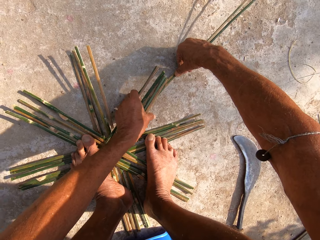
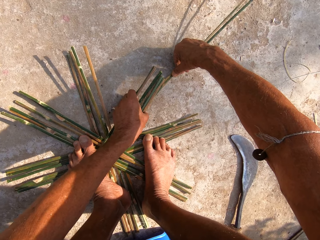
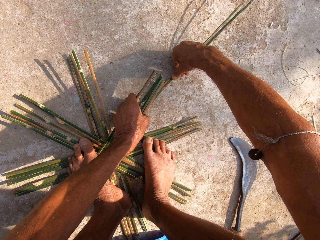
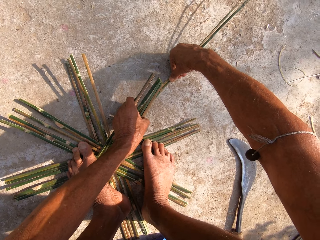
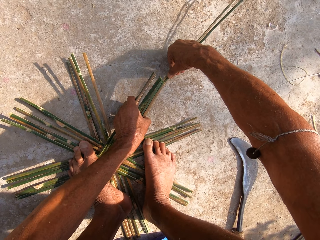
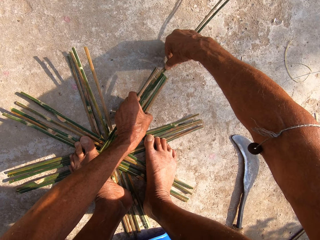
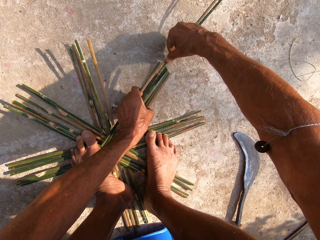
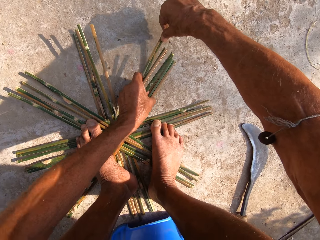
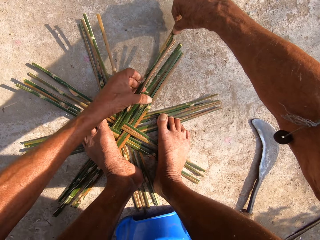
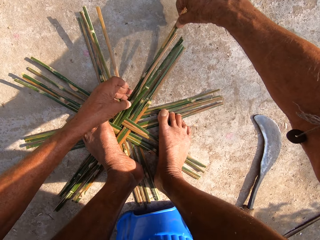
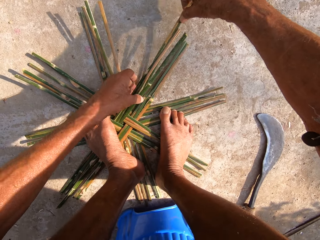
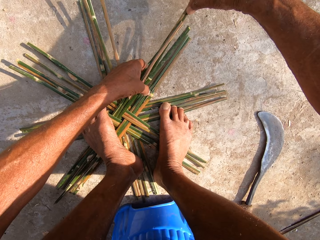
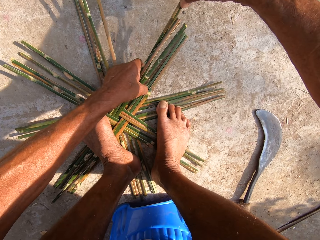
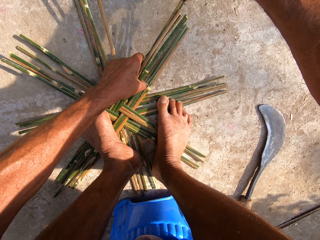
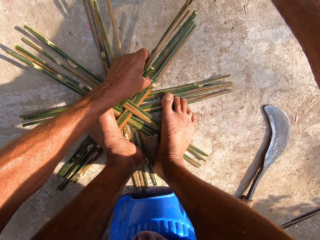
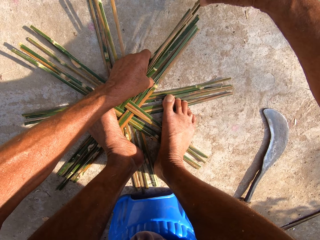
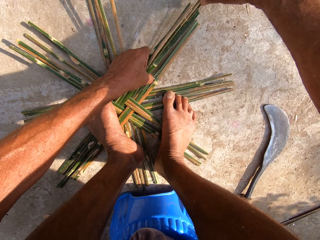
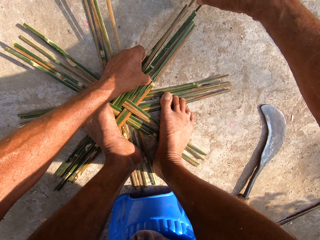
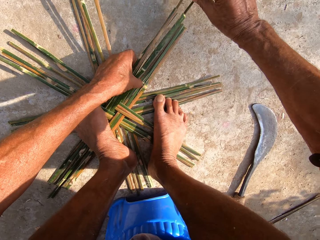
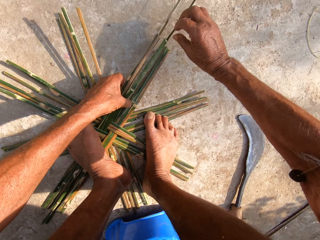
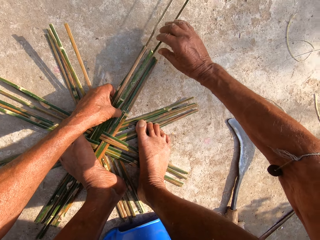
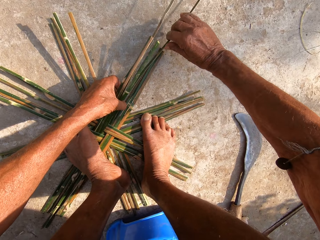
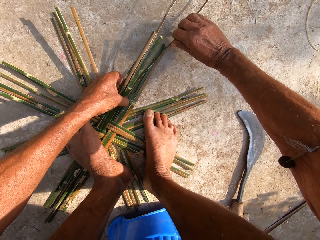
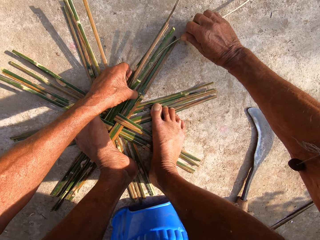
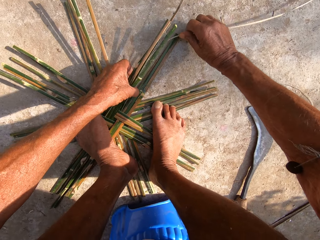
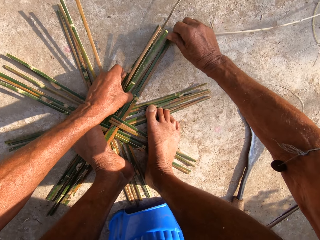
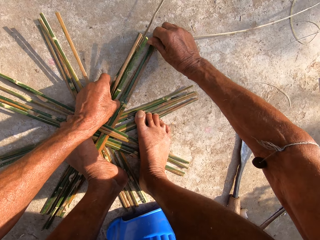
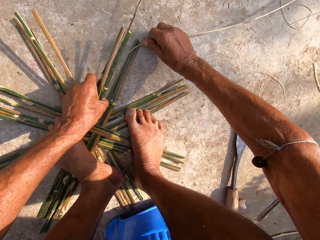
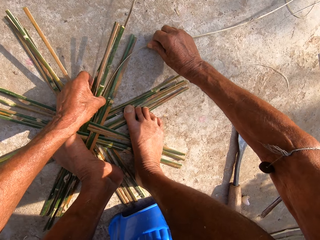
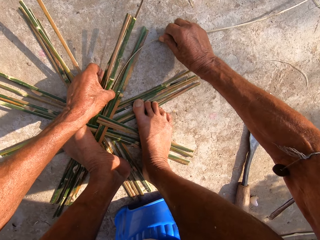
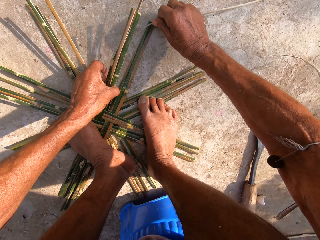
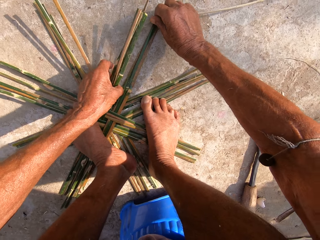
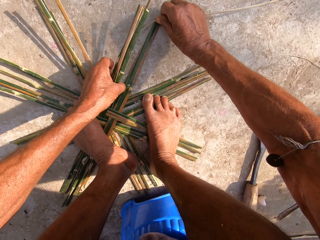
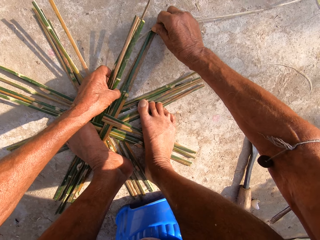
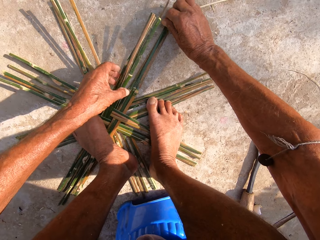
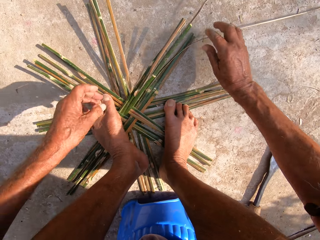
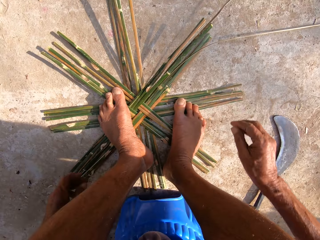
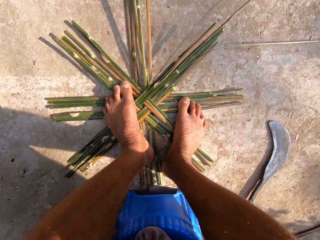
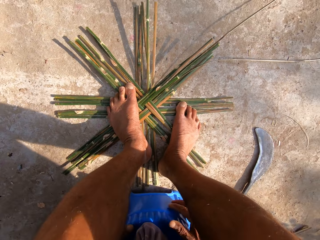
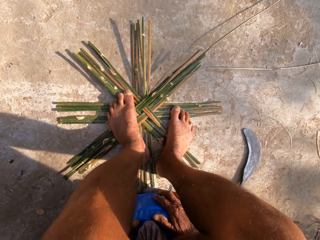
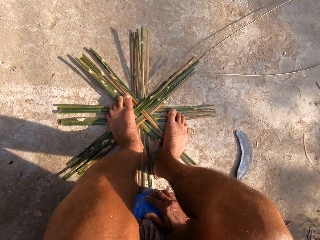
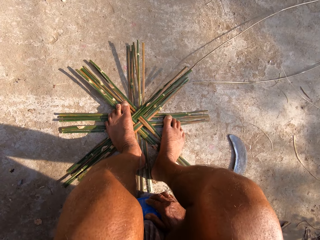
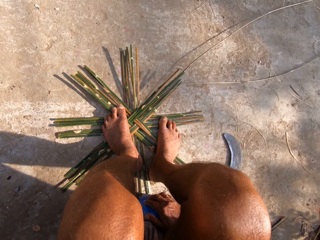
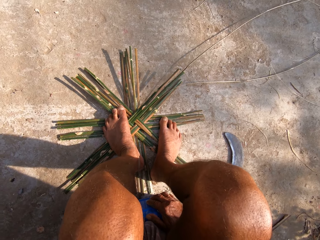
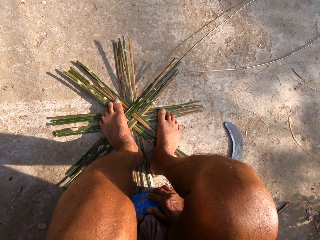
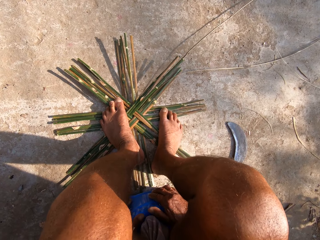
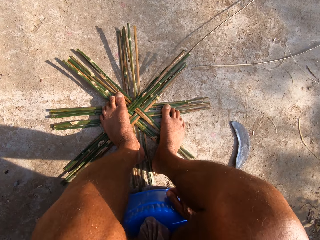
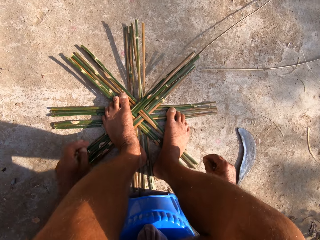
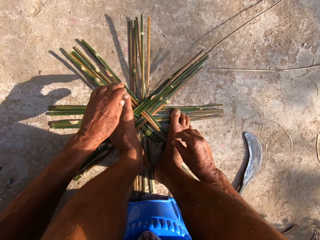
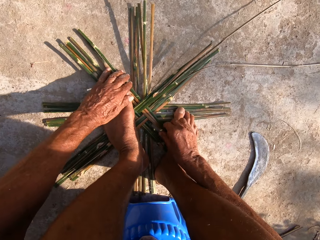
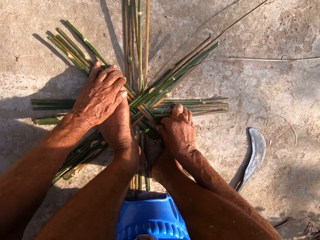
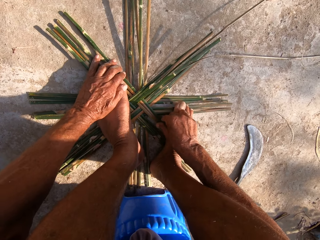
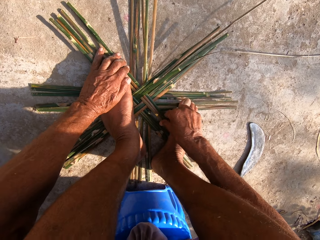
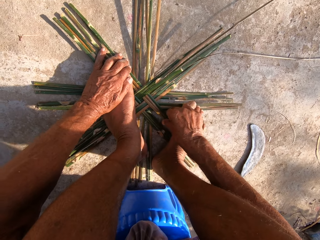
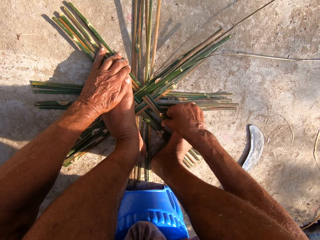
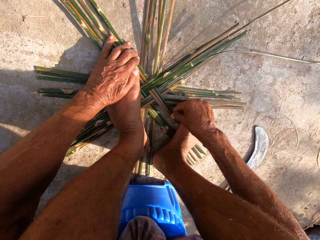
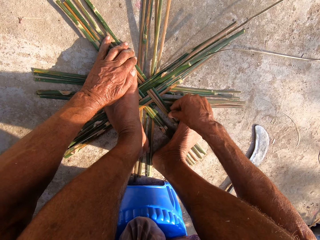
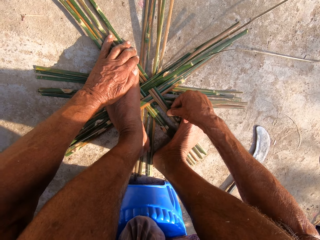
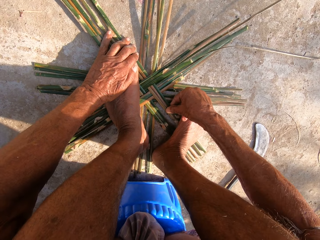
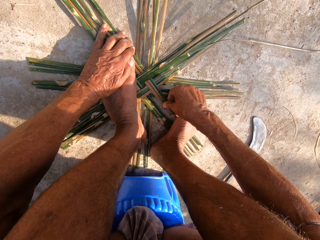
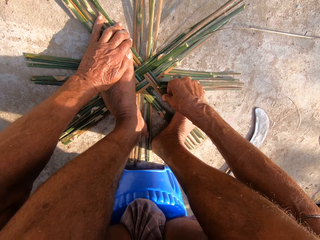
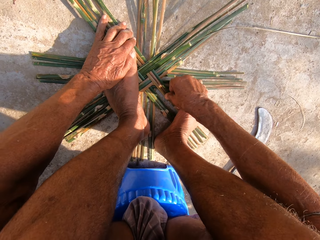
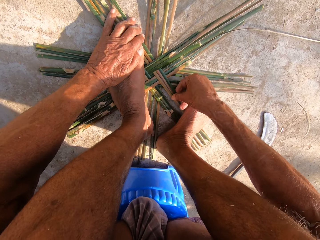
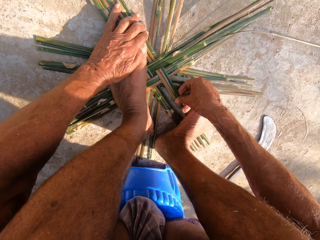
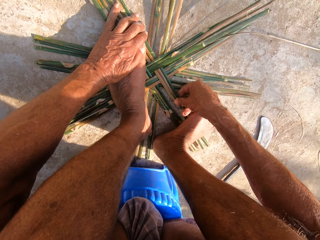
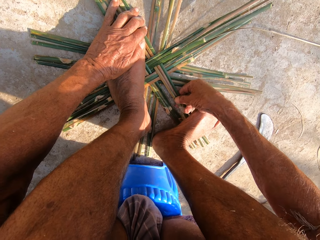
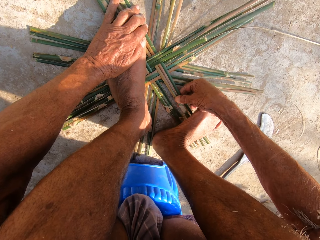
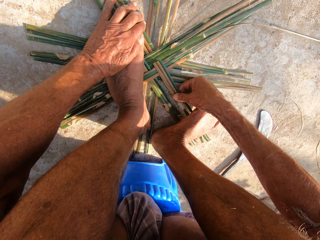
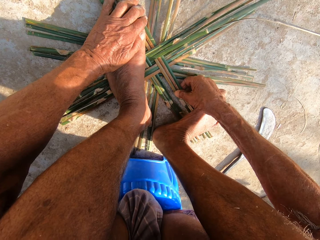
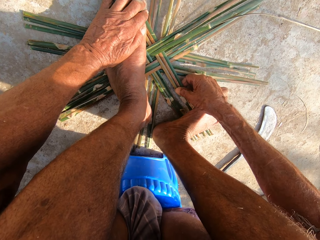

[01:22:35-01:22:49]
The camera wearer bends a bamboo skin with his right hand. He holds the bamboo skins with his left hand. He holds the stool. He places his hands on the plastic container on the ground. He adjusts the pieces of bamboo stick on the ground with his hands.

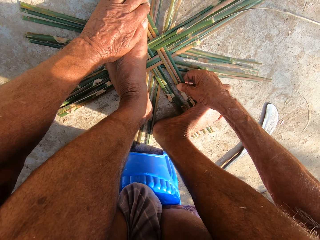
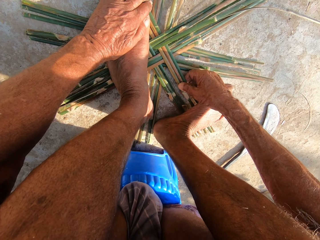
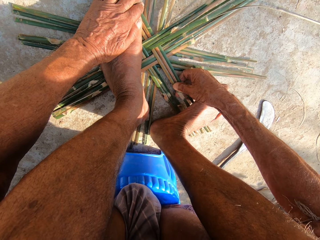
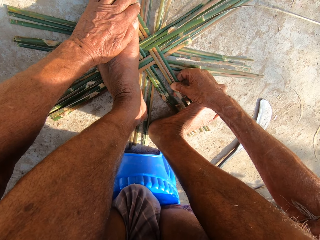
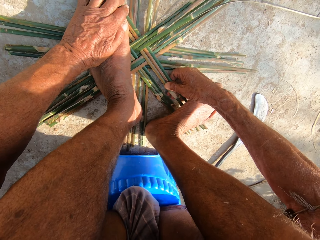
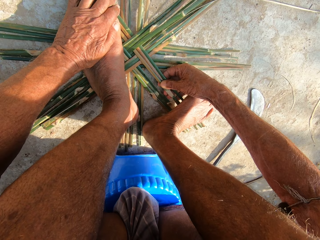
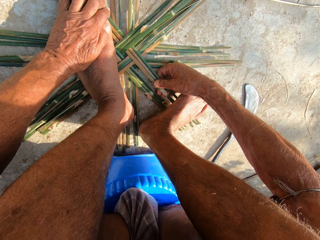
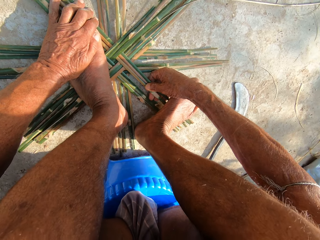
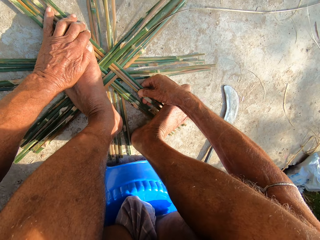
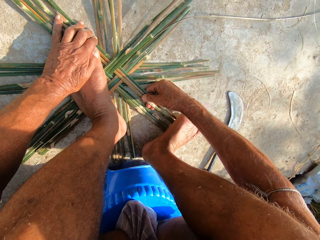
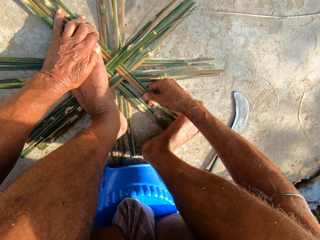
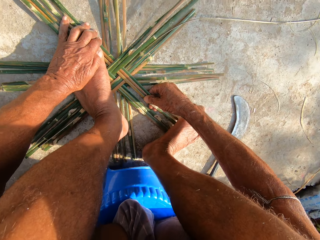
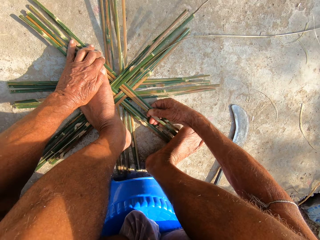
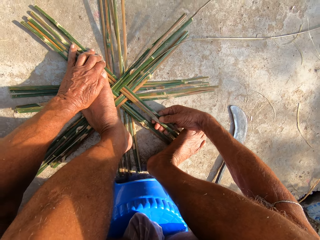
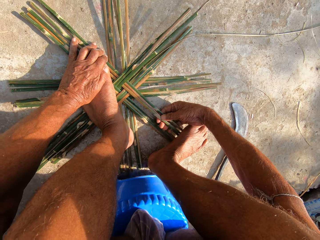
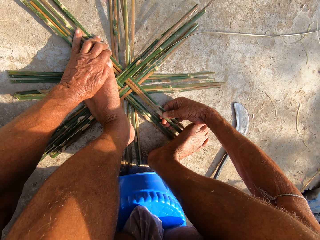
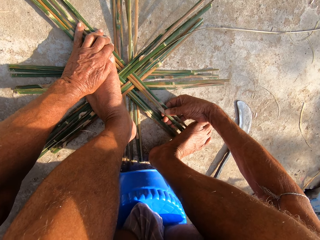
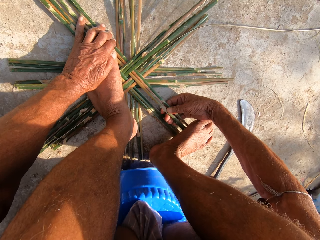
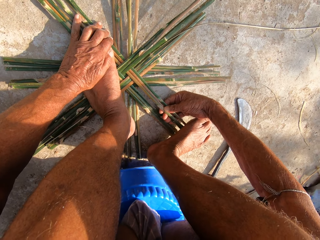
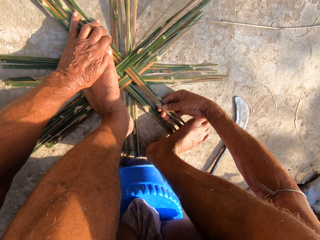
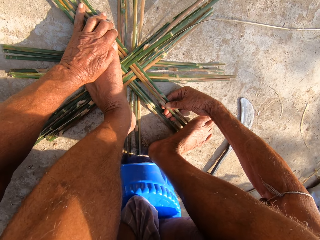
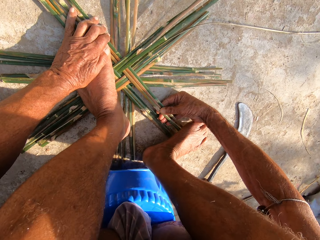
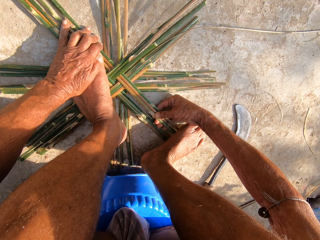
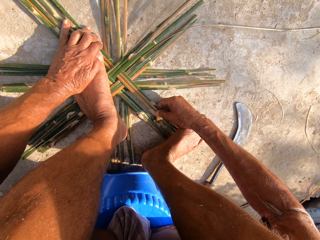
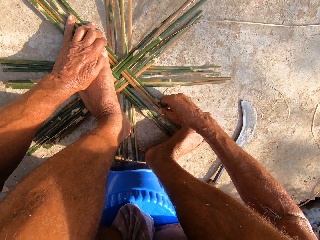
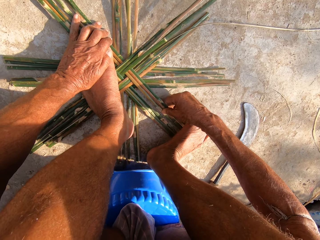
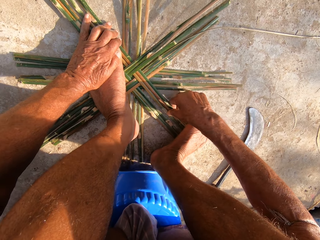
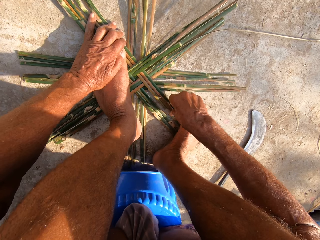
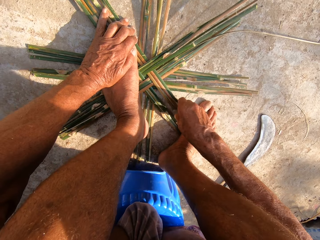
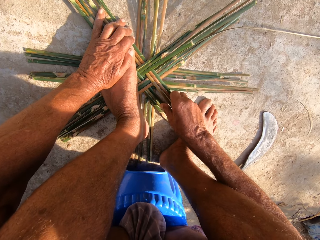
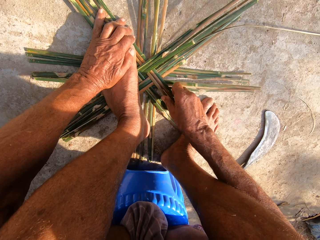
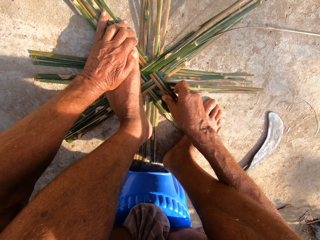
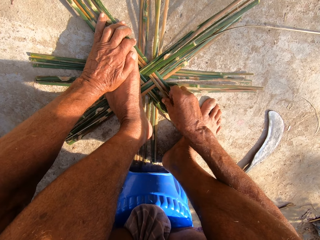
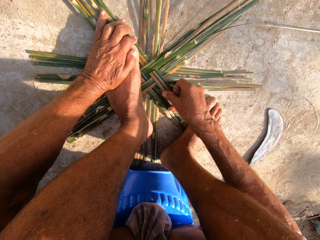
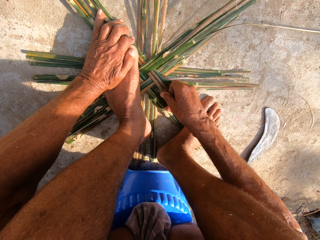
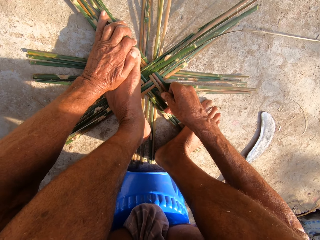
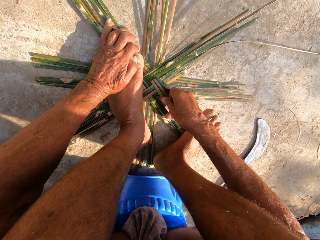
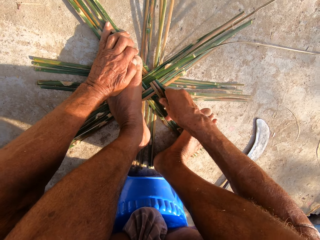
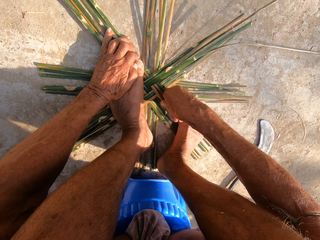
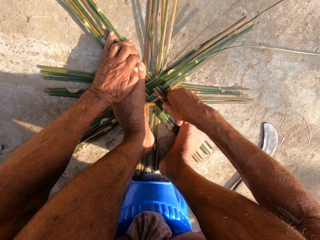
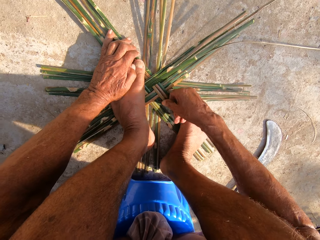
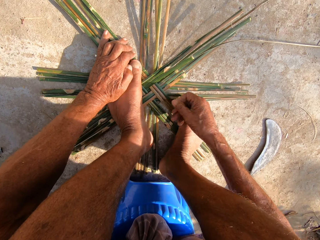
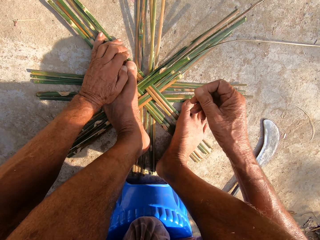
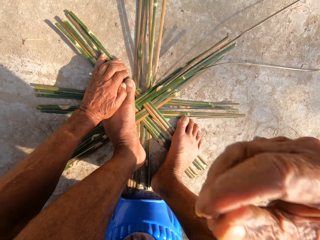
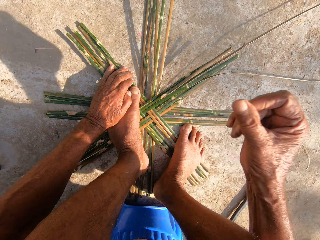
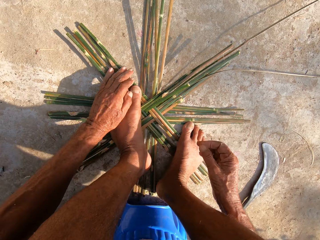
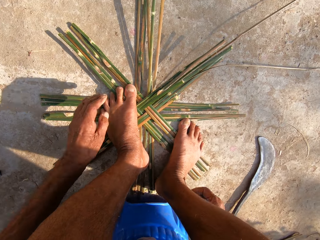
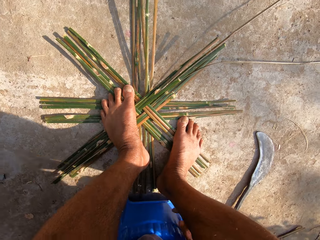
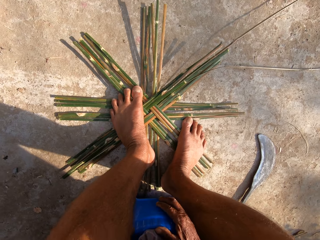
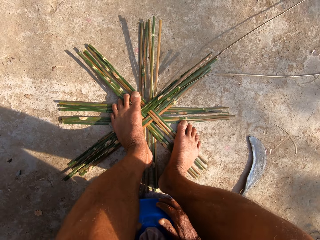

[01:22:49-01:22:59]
The camera wearer touches his face with his right hand. He holds the stool.
